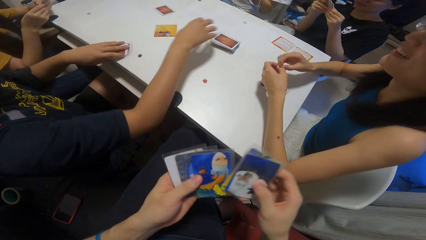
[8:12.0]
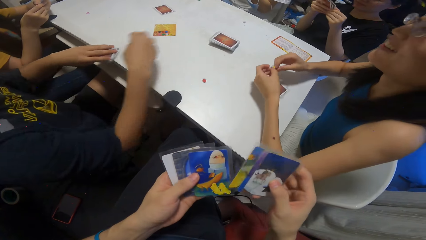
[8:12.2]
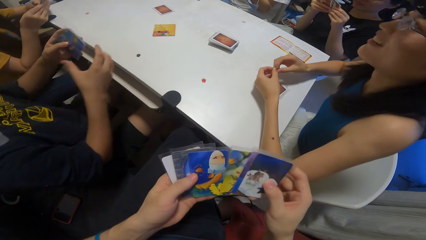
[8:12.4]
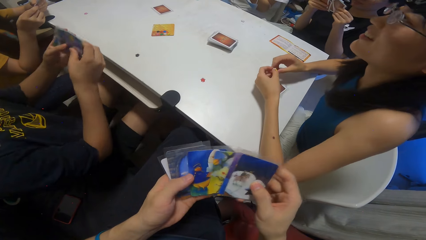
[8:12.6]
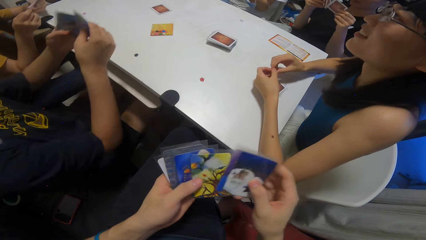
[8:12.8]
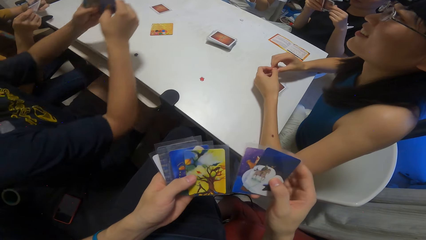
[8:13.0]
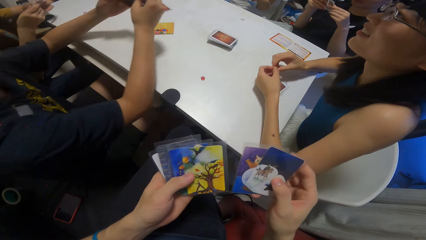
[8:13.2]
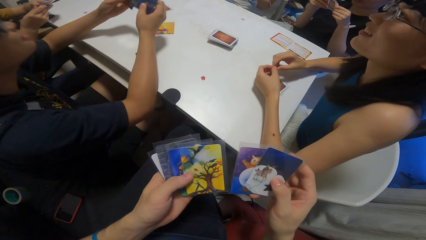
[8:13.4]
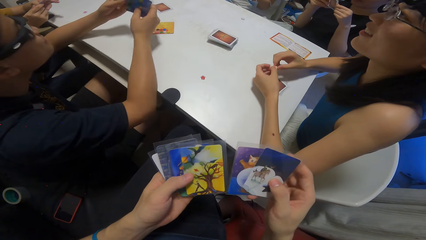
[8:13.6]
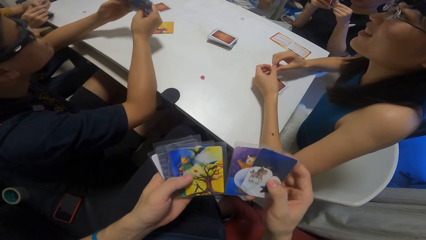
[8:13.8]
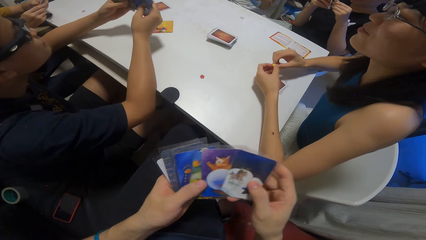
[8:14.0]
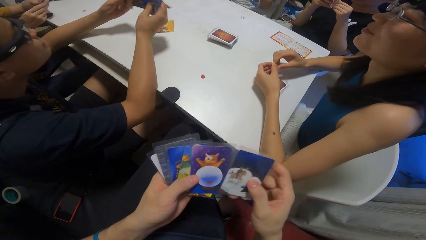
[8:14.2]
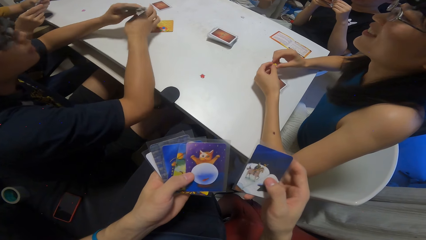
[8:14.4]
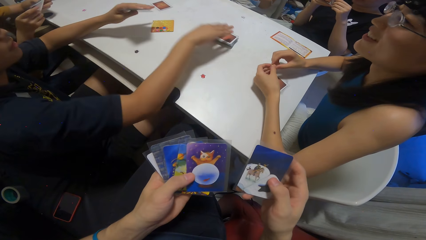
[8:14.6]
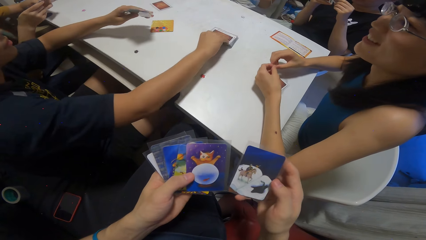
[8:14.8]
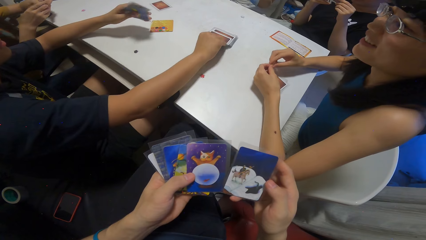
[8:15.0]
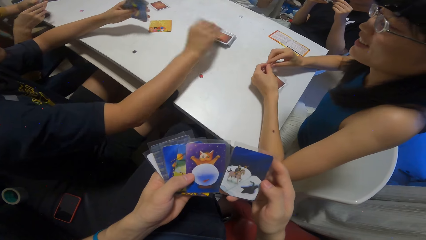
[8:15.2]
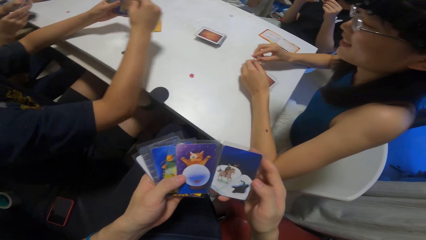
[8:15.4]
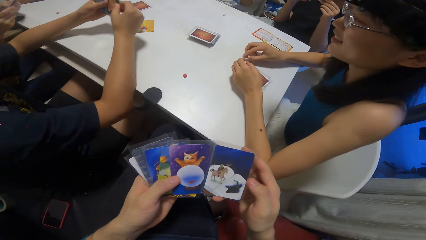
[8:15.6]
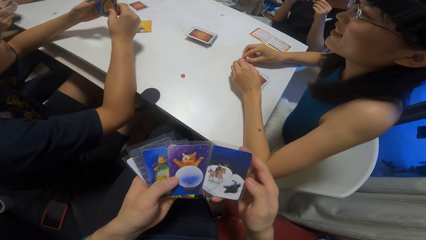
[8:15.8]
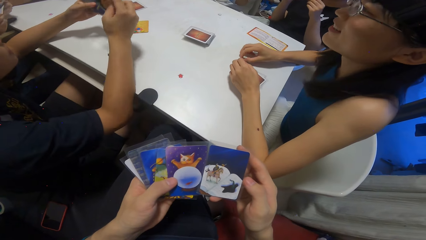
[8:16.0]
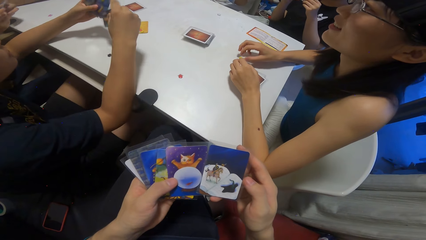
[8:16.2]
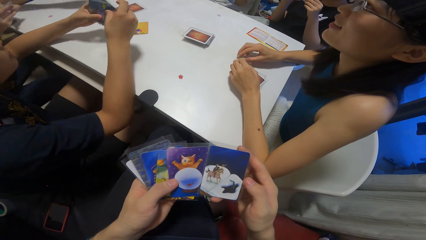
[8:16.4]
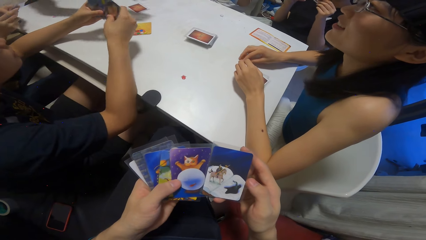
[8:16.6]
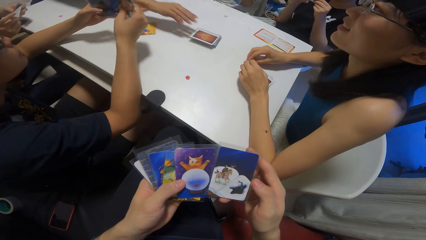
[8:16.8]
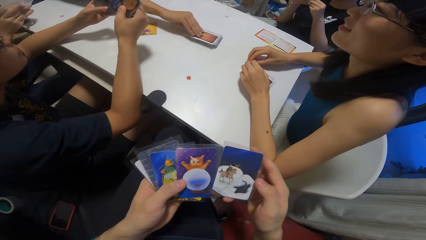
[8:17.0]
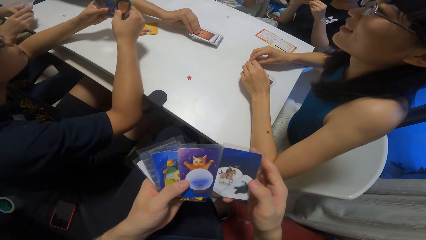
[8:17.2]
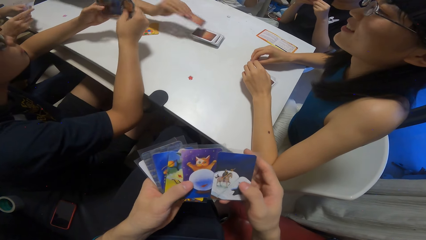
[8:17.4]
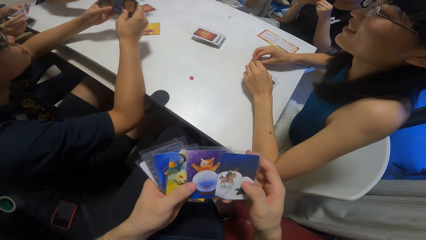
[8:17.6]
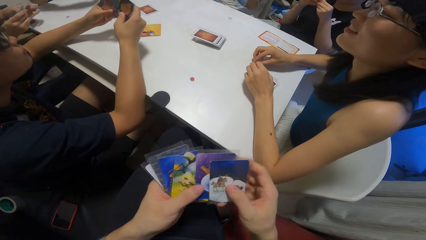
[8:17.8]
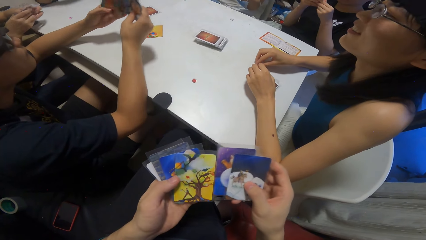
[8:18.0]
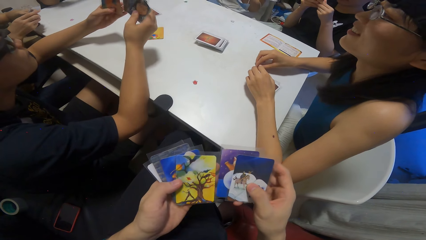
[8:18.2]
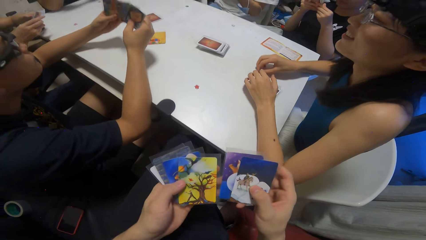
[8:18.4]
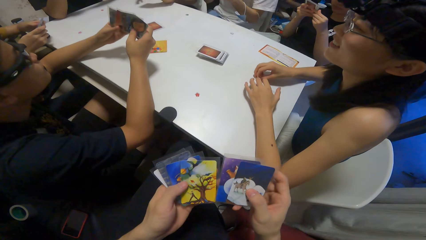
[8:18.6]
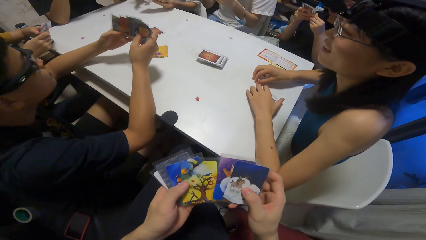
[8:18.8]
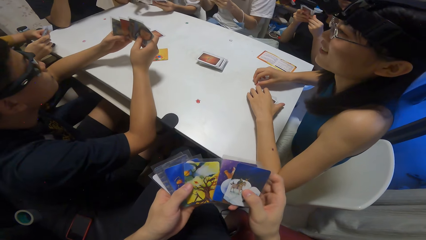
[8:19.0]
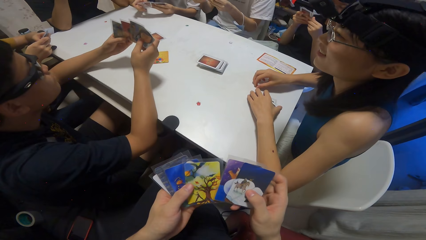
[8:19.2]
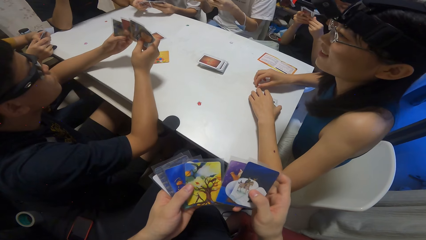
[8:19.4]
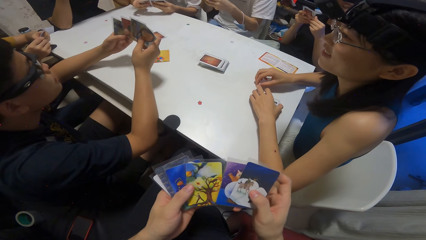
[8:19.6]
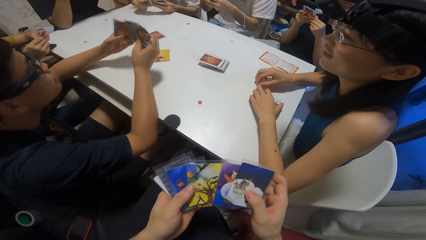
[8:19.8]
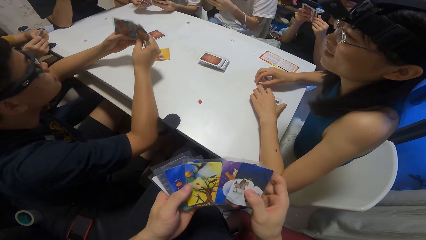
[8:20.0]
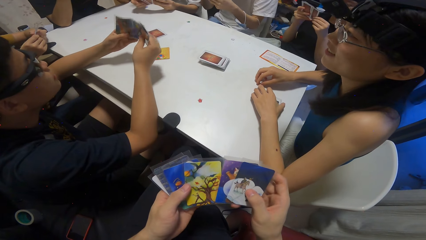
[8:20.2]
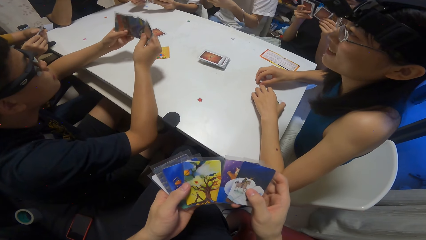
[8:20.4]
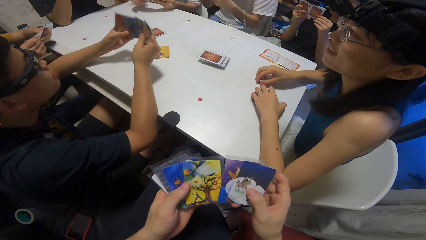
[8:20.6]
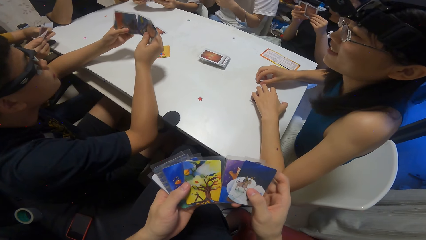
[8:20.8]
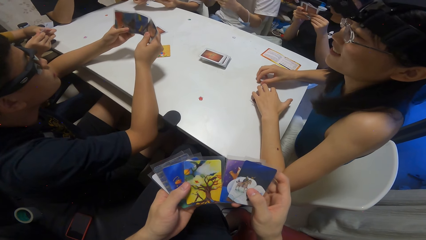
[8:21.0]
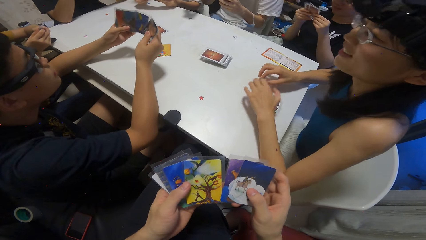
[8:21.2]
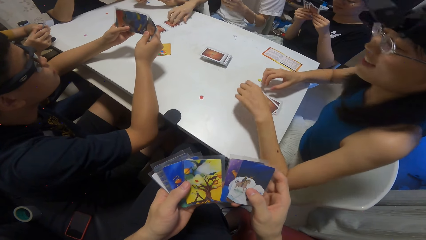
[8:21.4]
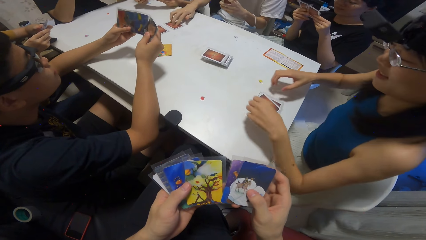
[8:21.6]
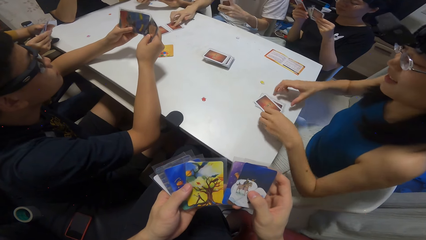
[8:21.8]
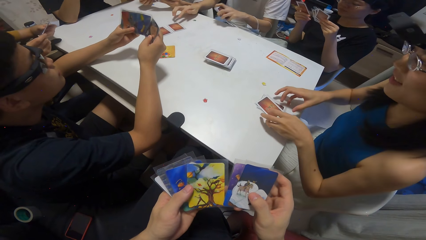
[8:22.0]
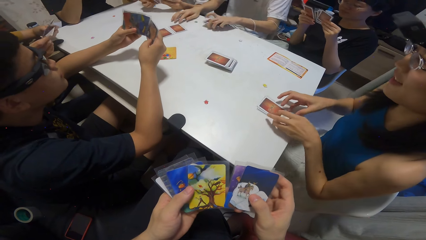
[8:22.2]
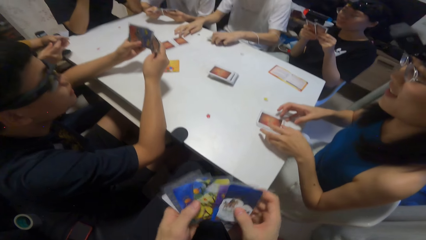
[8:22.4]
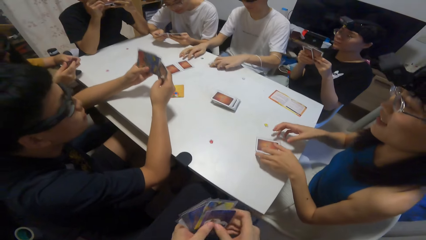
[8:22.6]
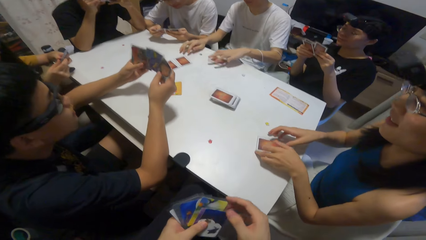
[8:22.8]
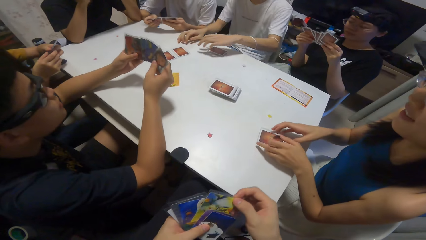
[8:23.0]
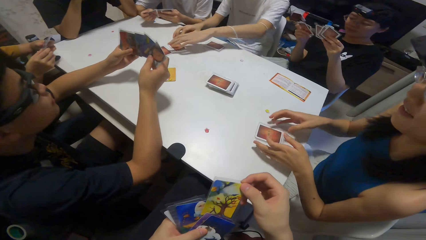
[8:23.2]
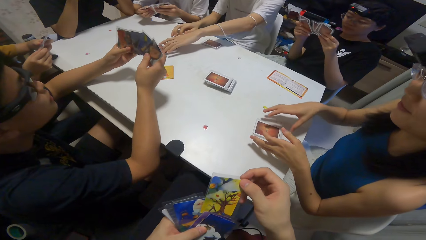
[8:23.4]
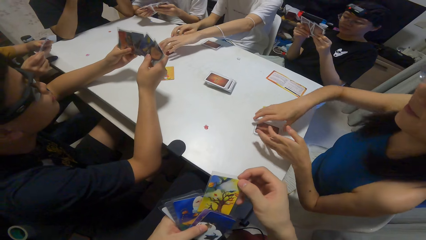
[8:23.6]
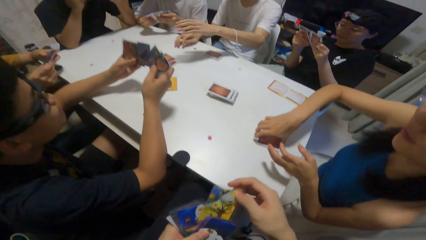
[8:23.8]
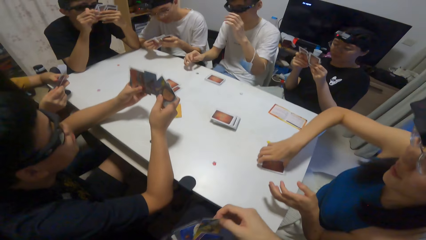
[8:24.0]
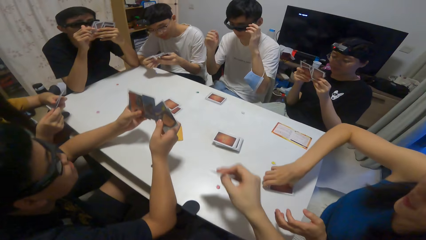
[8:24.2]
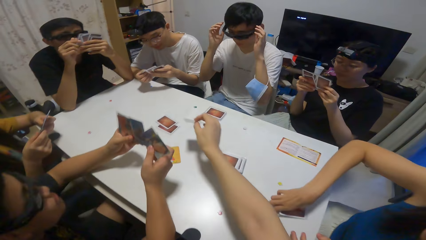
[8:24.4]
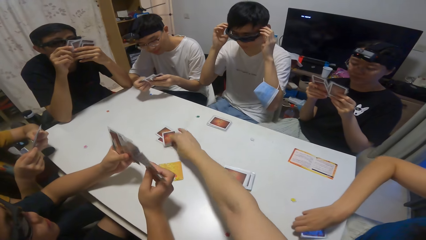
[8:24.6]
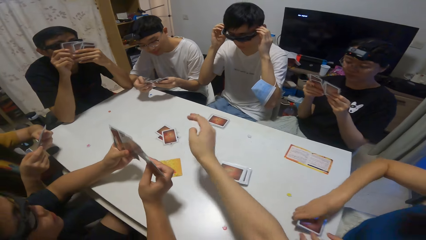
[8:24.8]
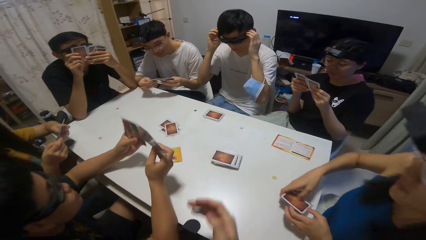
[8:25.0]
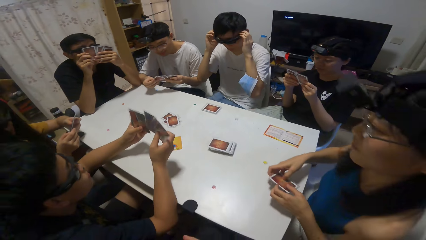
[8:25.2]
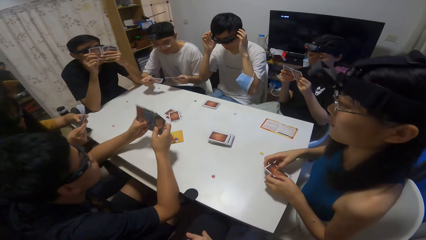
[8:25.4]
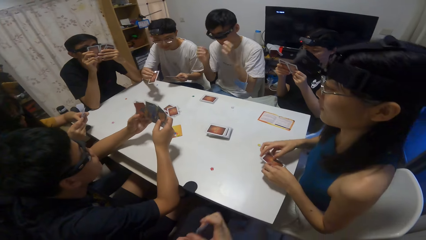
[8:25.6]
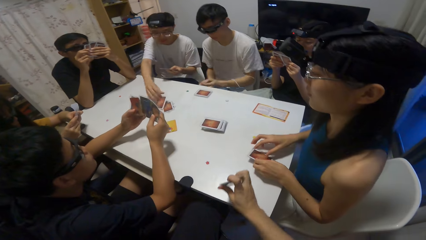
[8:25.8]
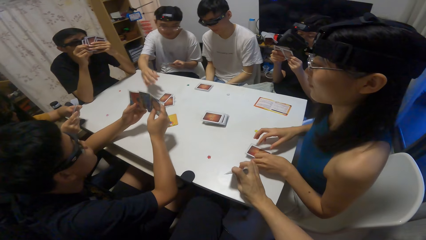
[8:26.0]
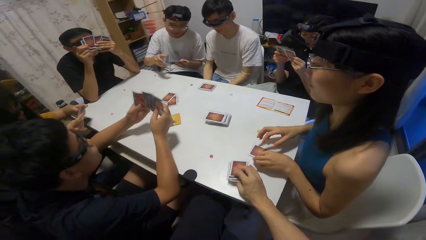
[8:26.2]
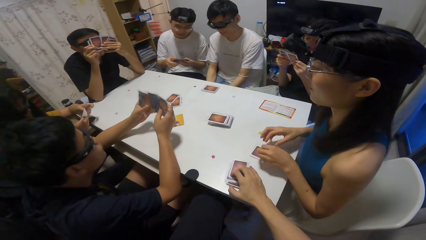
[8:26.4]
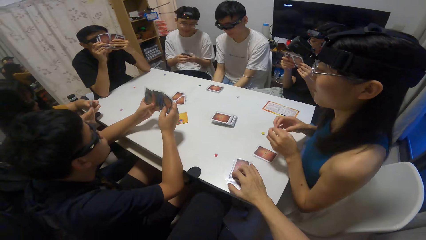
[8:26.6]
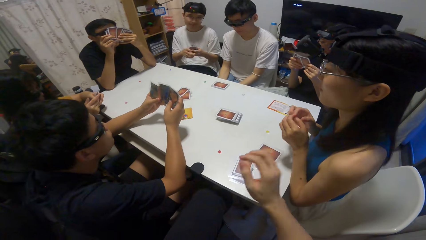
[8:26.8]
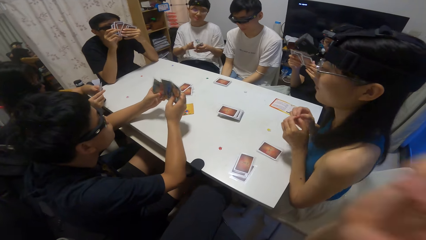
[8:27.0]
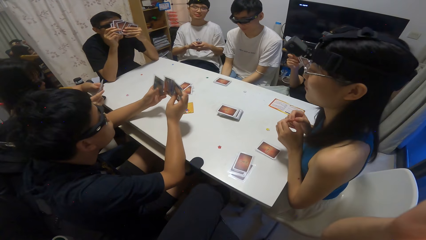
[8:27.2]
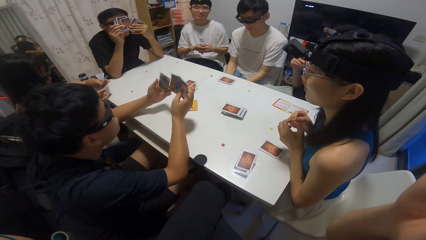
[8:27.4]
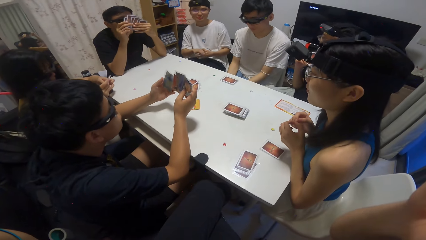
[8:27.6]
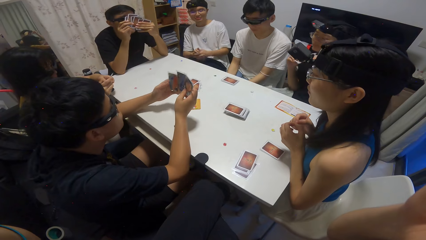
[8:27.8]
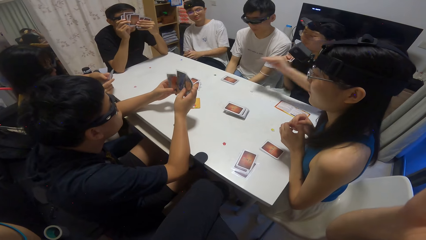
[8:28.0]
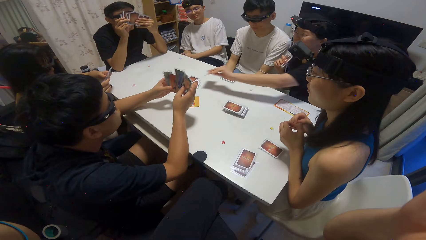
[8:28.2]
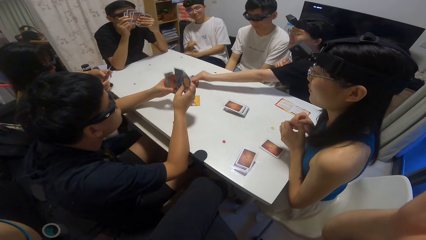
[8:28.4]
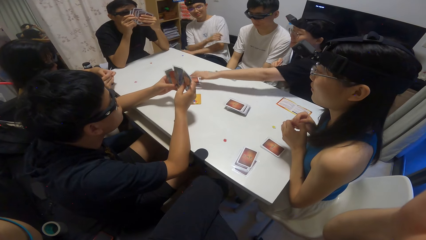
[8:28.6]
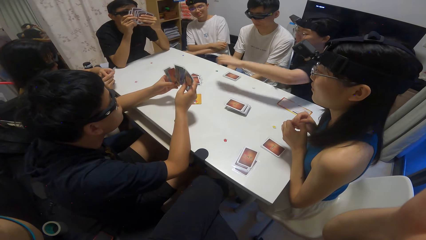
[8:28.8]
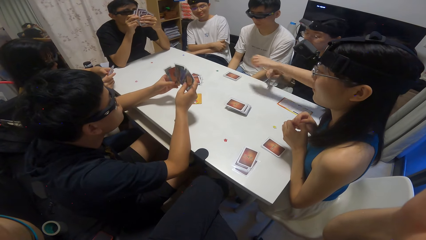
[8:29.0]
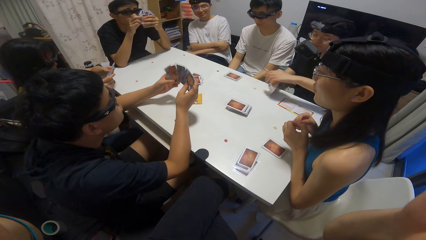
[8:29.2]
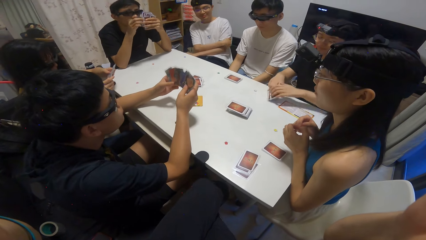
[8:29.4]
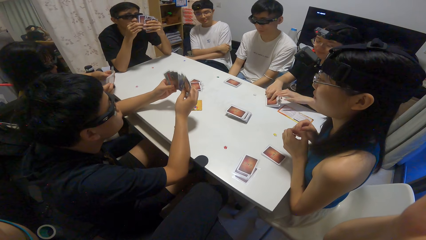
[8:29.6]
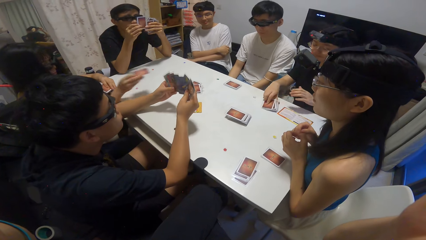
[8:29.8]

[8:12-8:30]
A boy picks the cards on the table with his left hand. The camera wearer shuffles cards with the hands. The boy picks a card on the table with his right hand. Another boy picks a card on the table with his right hand. A third boy drops some cards on the table. A person plays cards on the table. The camera wearer drops a card on the table. A fourth boy drops some cards on the table. A girl drops some cards on the table.
